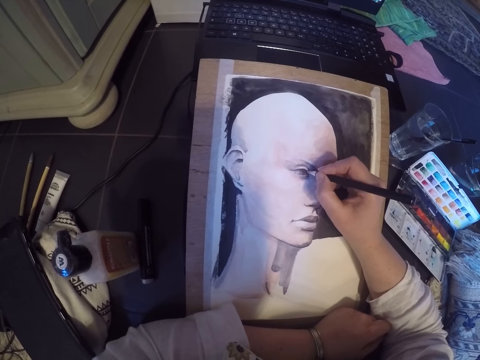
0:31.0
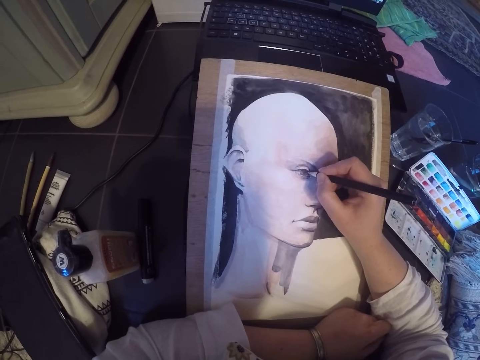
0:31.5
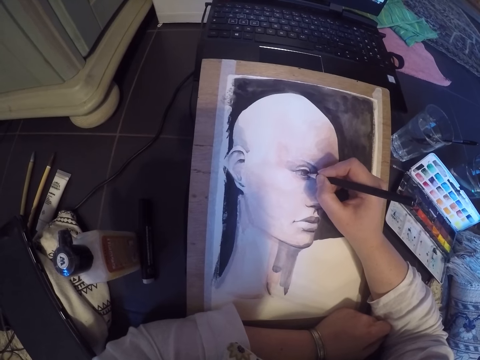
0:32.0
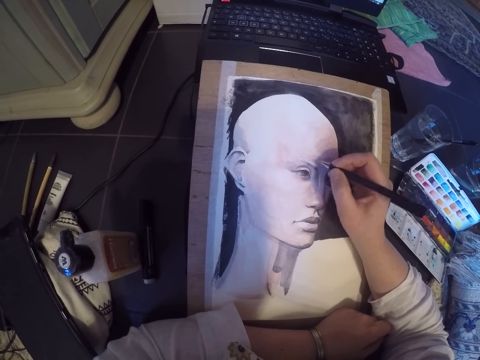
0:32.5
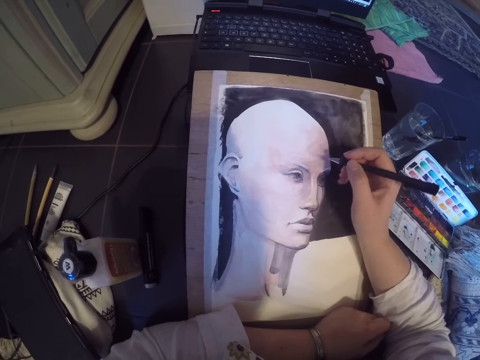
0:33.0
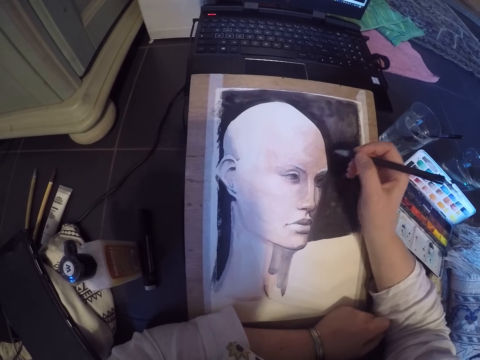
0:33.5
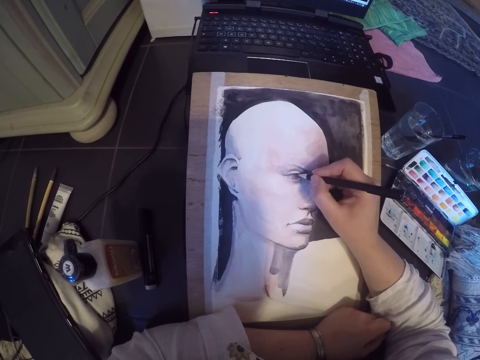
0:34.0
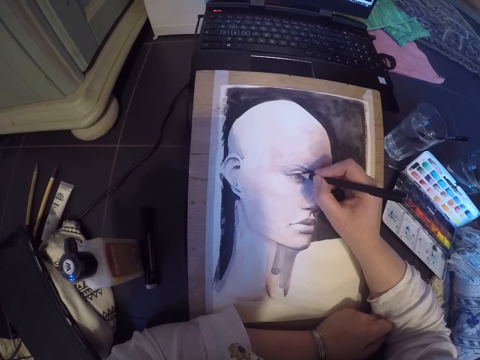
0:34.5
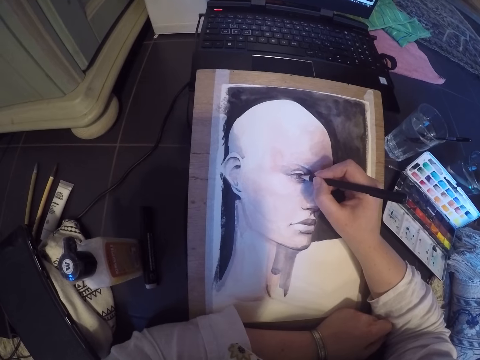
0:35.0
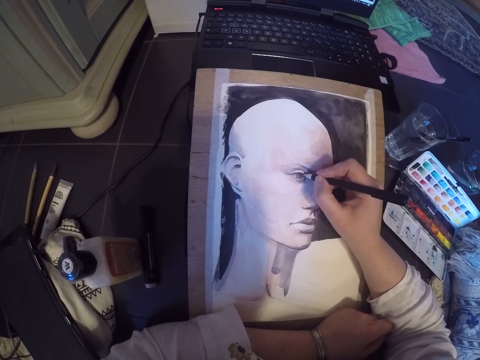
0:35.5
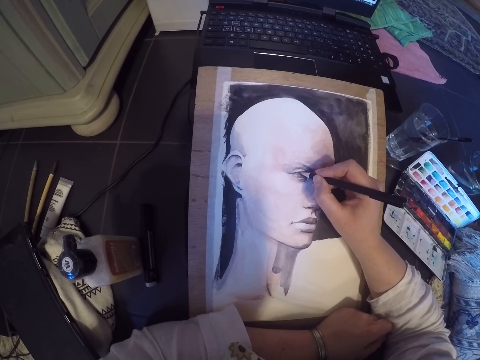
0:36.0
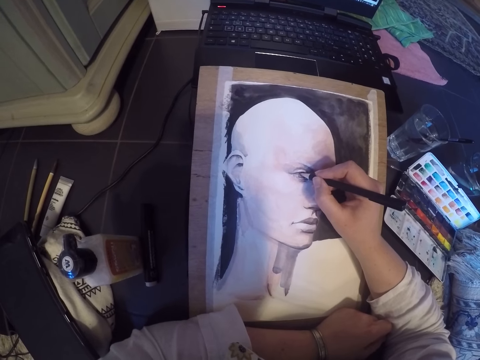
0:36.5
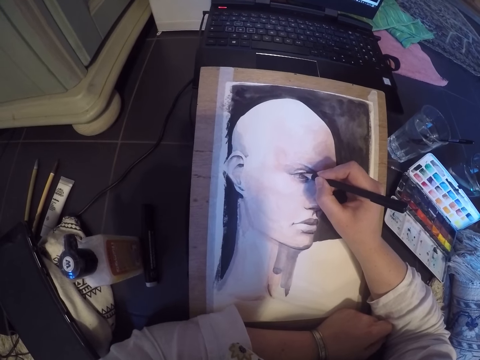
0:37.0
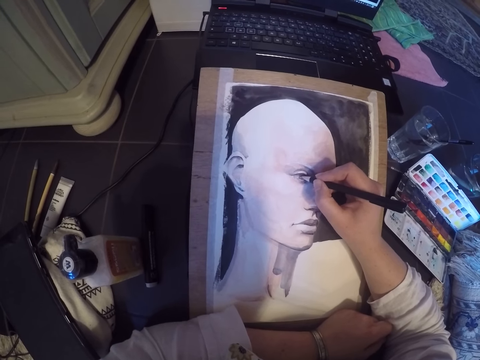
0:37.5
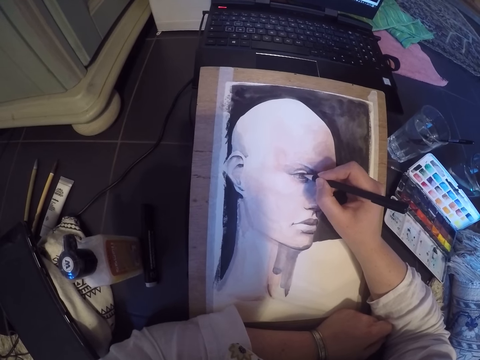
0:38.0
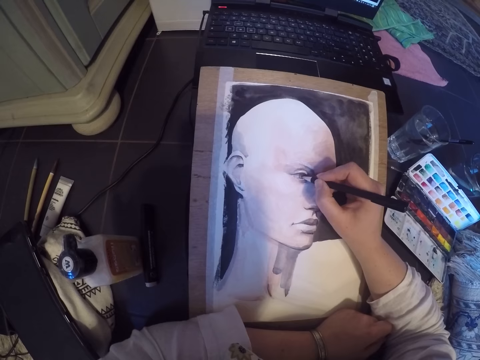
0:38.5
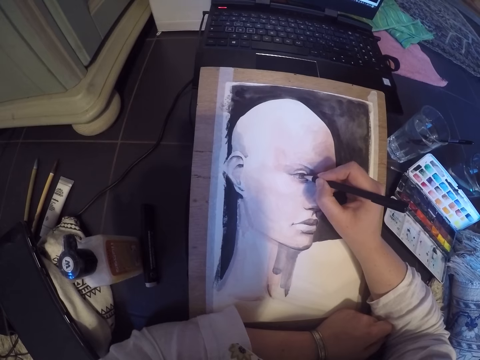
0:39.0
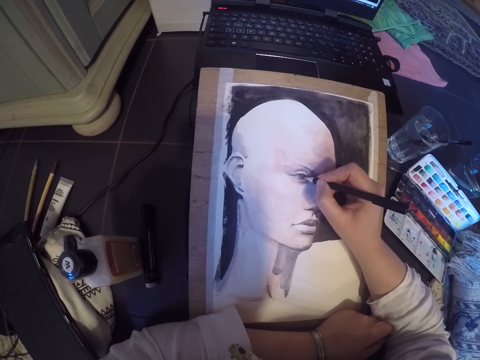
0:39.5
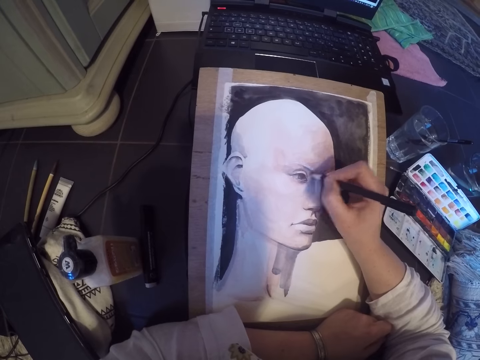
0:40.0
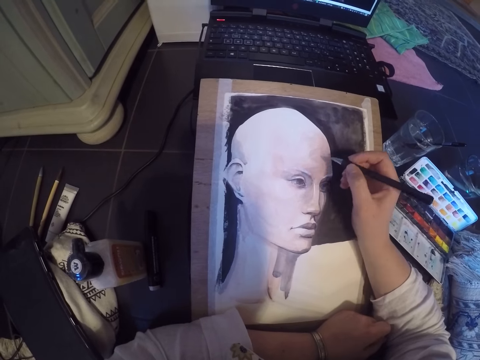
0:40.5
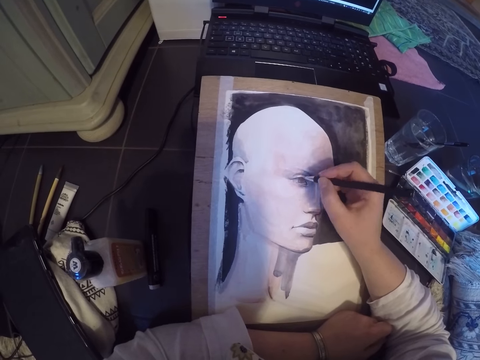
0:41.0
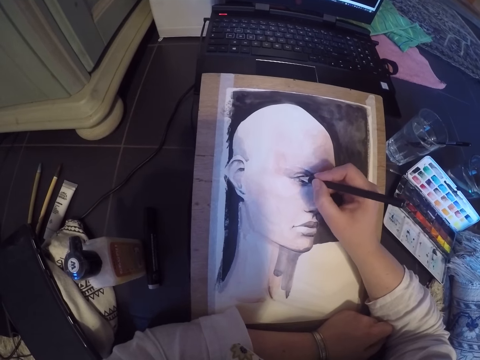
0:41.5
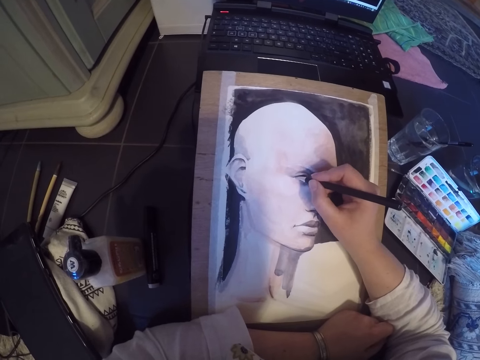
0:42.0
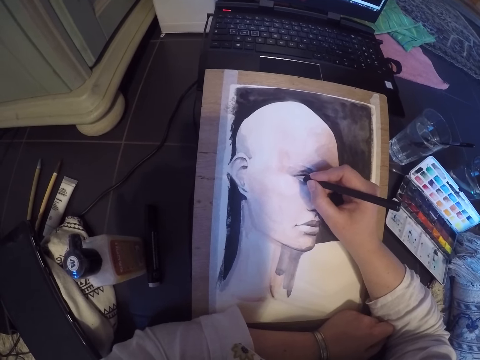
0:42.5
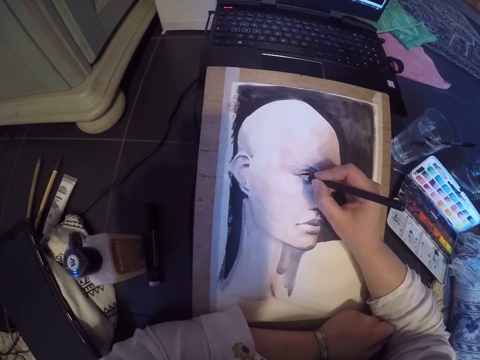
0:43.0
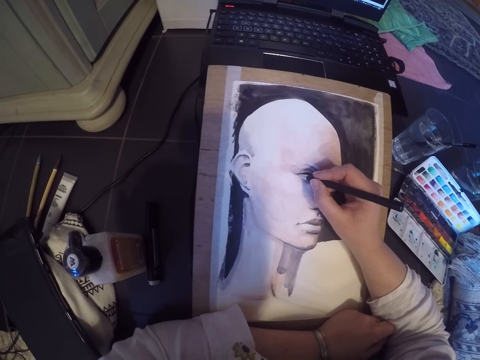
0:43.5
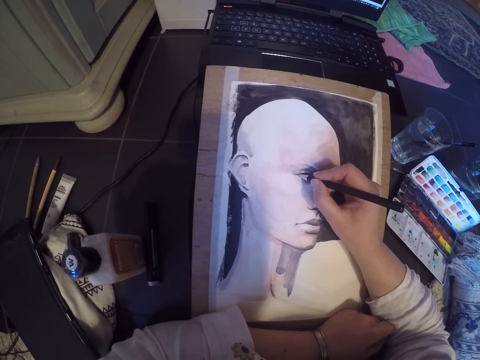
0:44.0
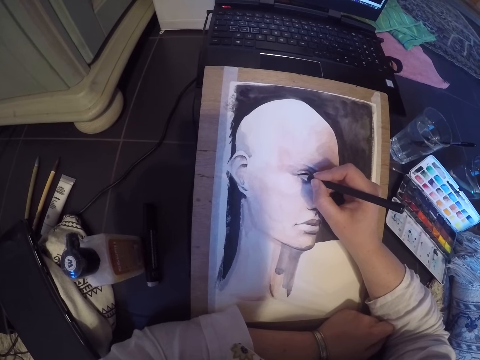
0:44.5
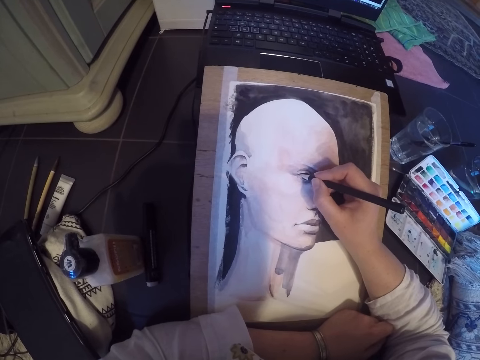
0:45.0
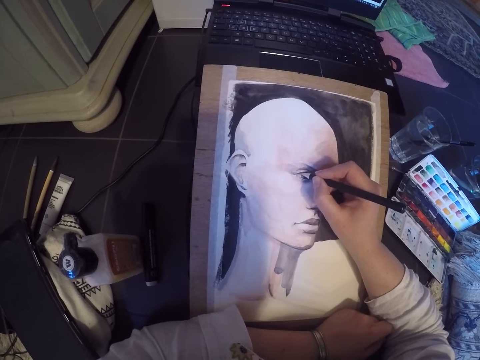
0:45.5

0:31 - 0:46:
The camera wearer stops drawing the paint. They draw the paint. They stop drawing the paint. They draw the paint.

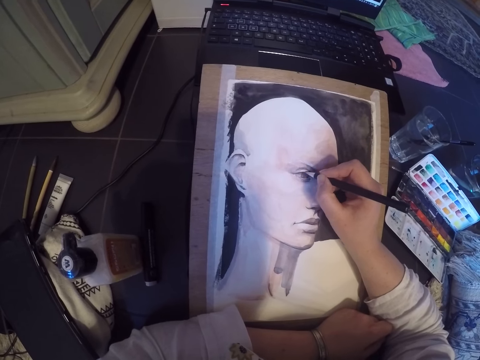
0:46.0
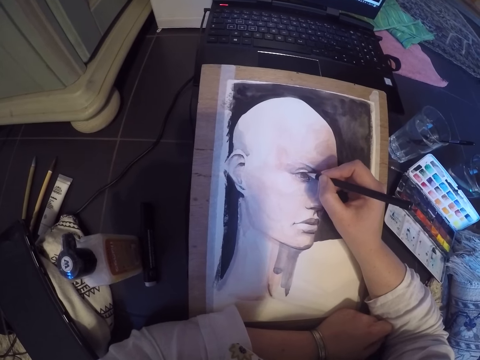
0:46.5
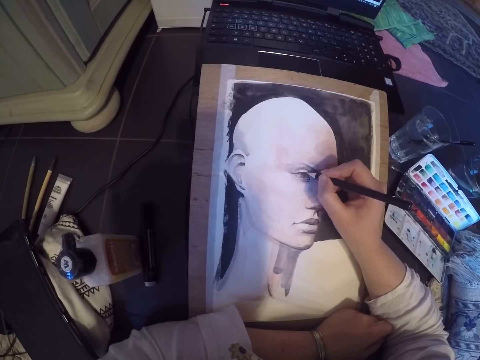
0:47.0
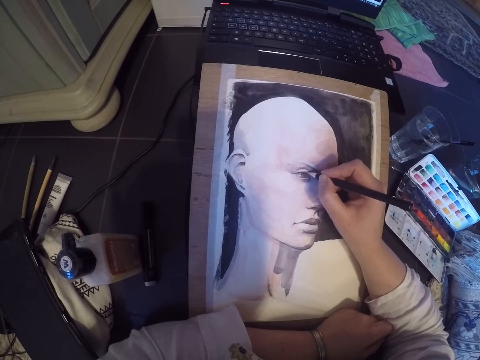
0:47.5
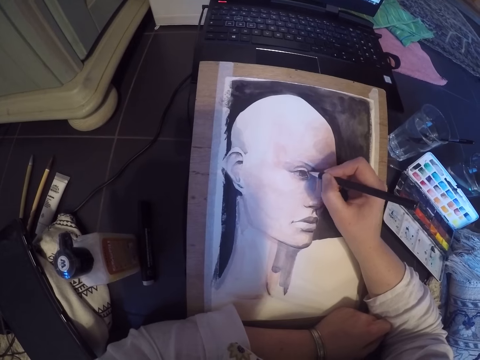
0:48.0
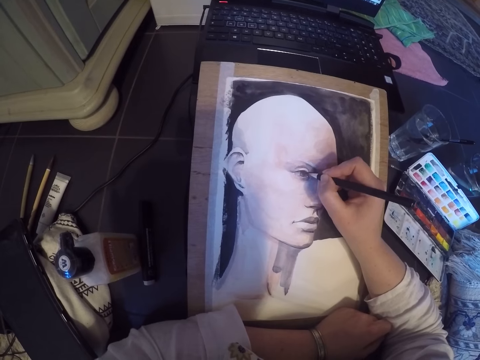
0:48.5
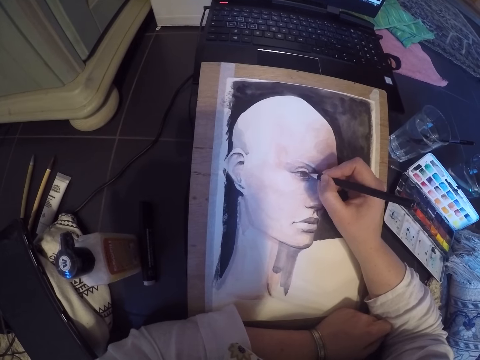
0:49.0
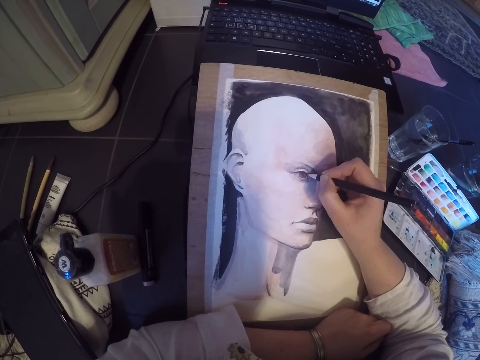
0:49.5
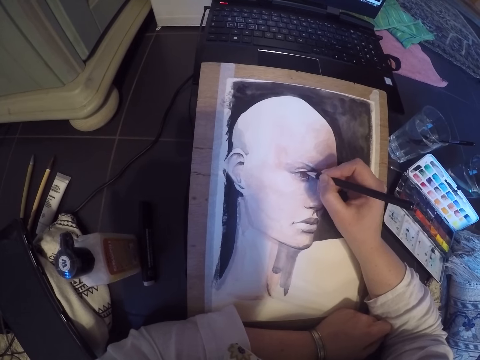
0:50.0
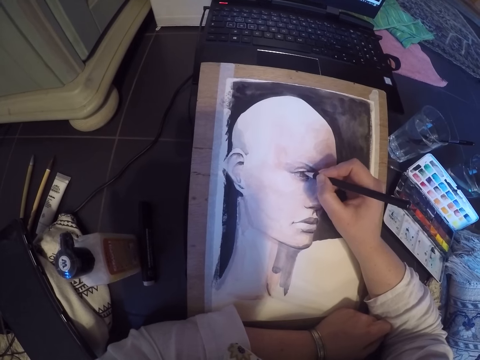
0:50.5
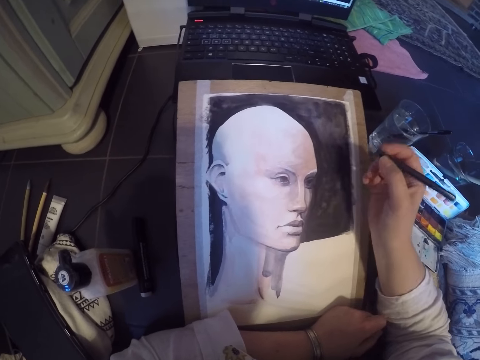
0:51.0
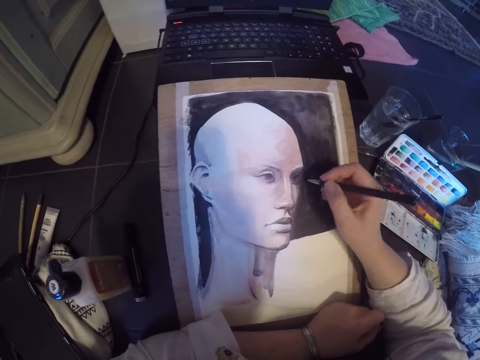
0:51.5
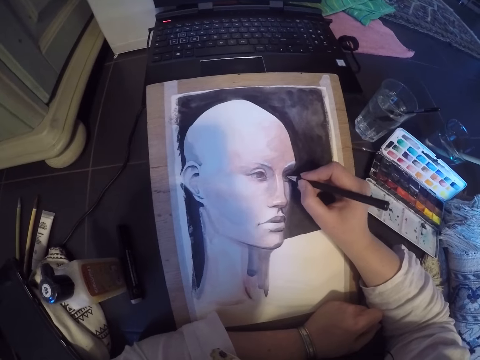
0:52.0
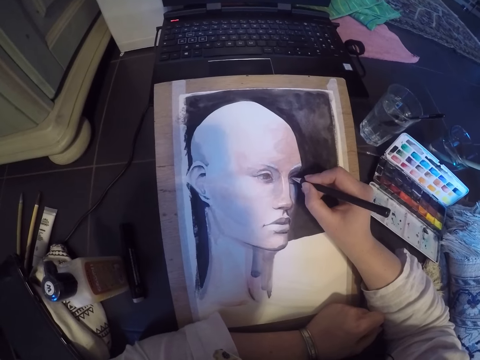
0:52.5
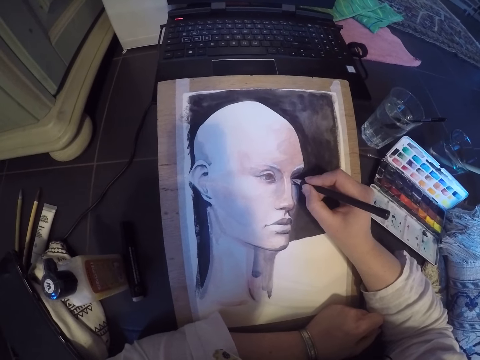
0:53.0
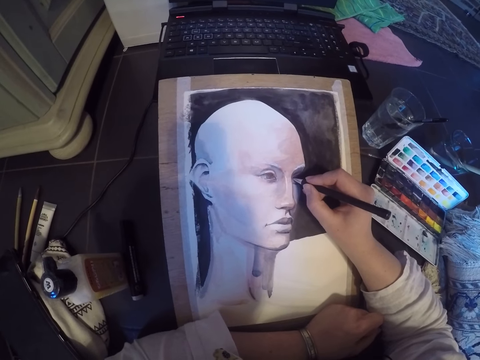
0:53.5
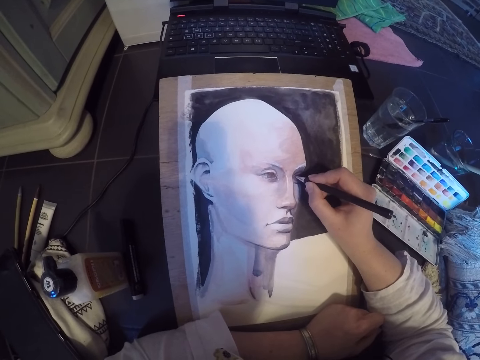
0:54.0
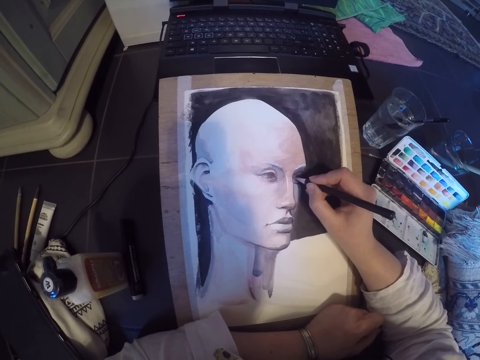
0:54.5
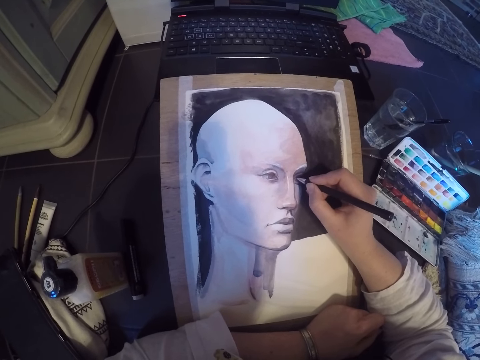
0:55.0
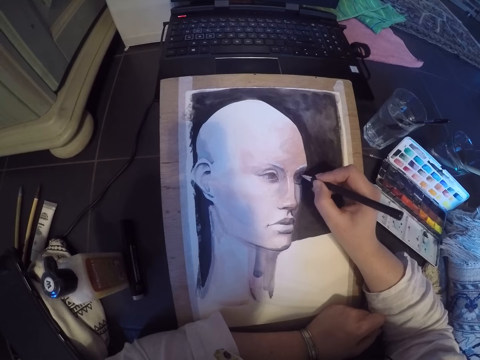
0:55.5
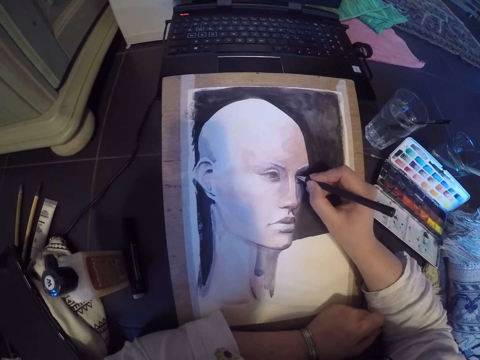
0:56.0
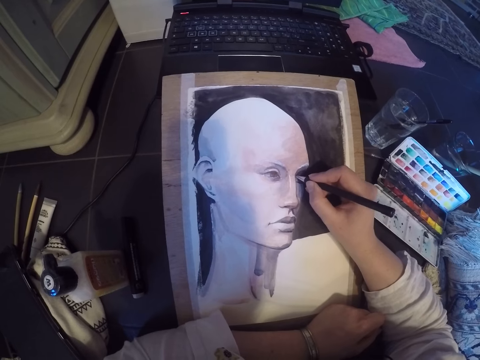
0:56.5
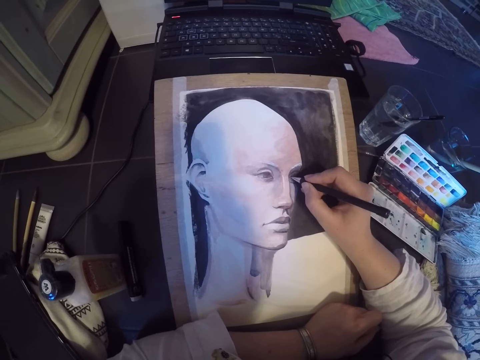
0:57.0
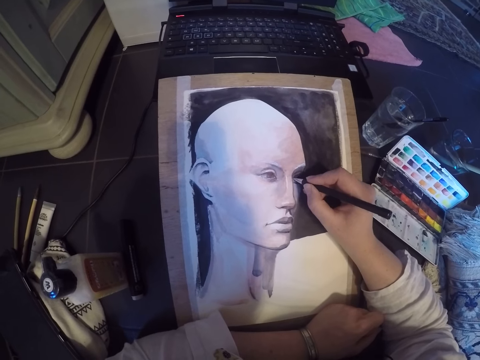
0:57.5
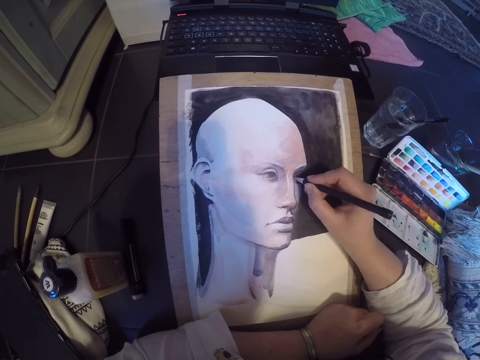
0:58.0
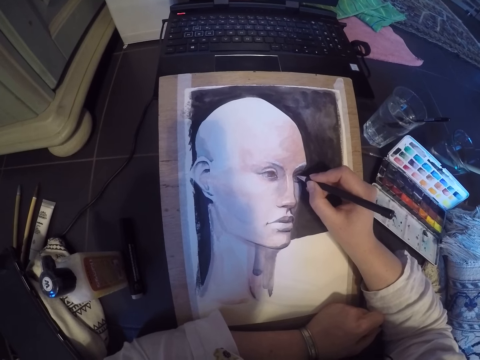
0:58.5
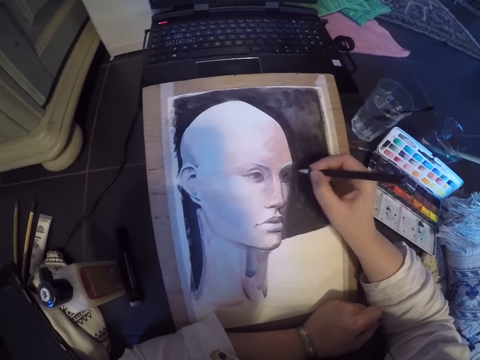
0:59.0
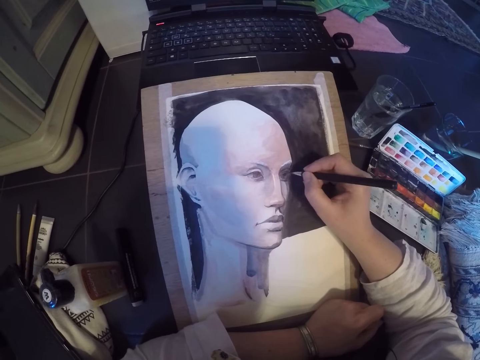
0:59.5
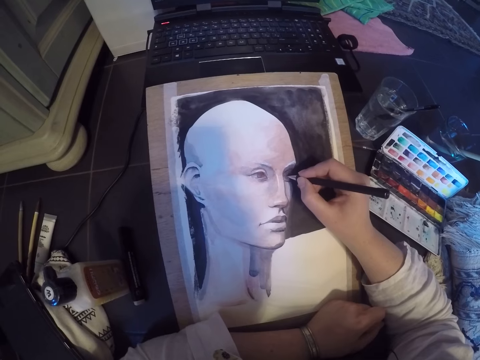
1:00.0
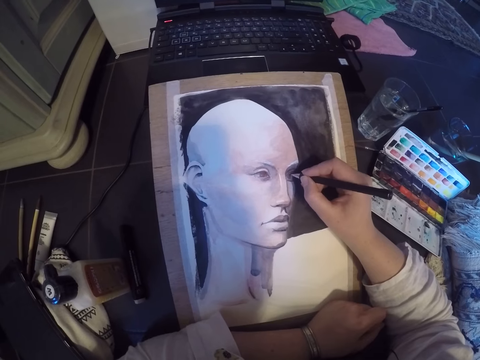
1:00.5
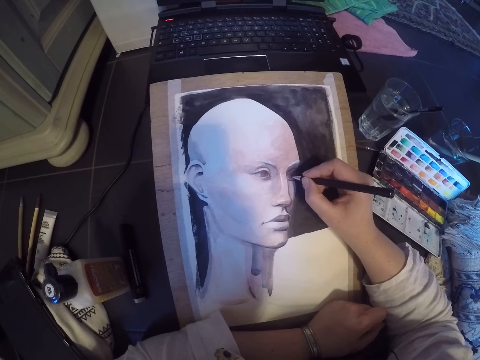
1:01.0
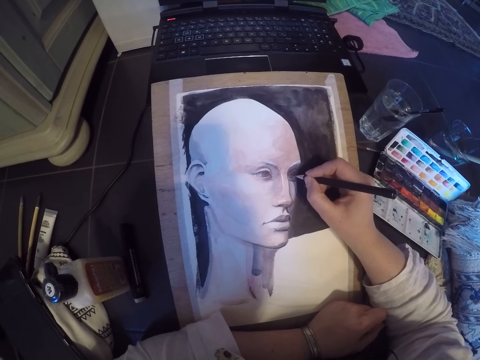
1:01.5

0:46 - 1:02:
The camera wearer stops drawing the paint. They draw the paint.
